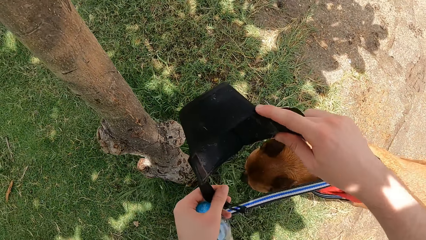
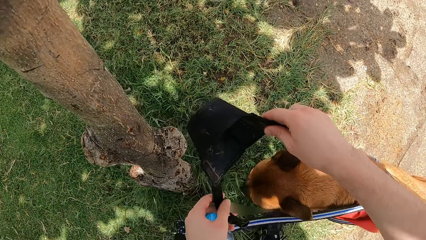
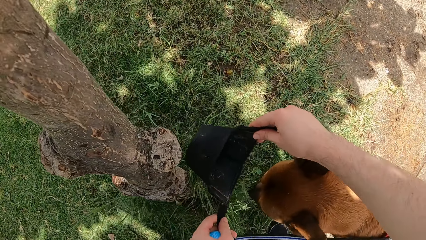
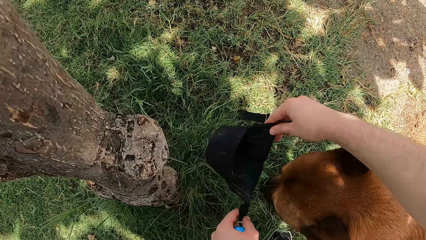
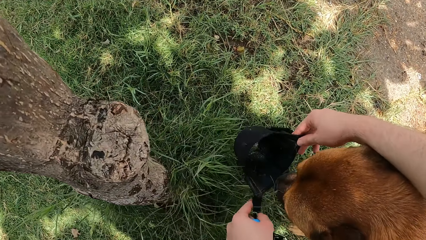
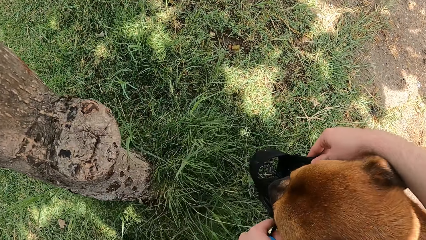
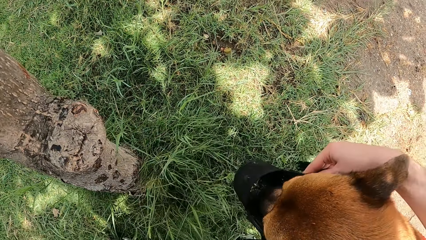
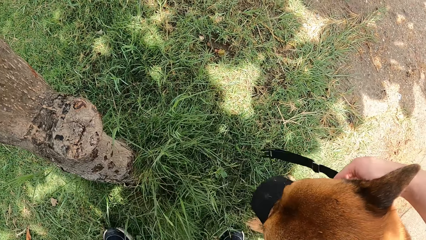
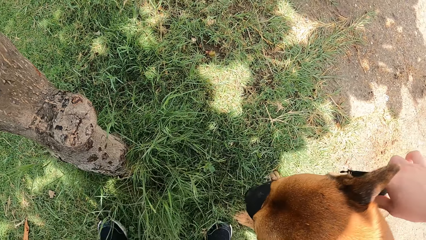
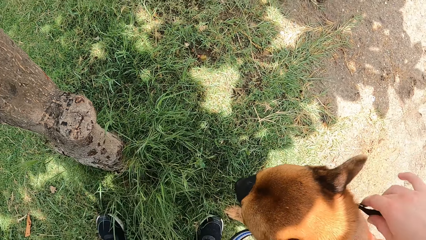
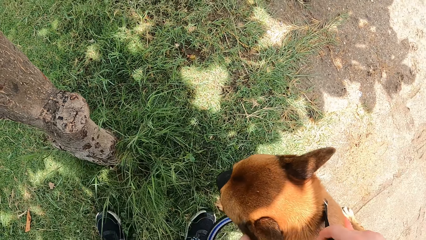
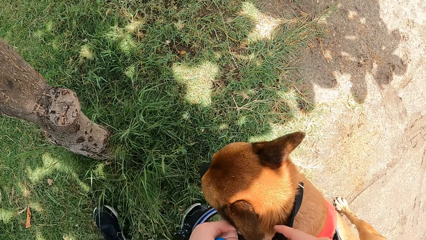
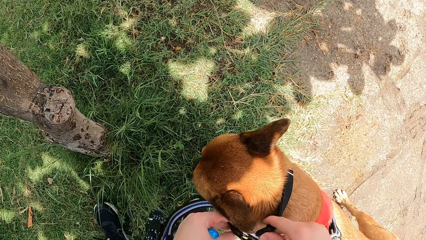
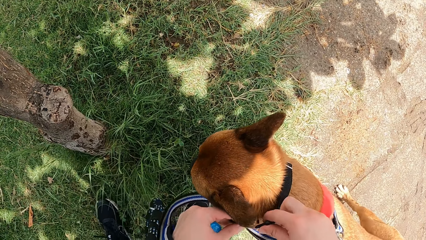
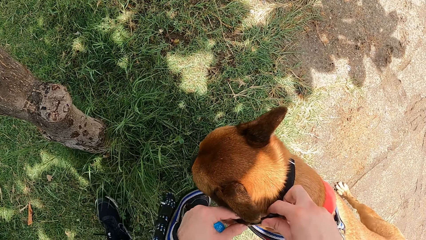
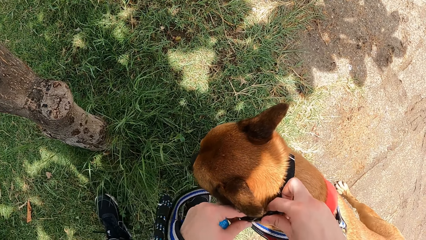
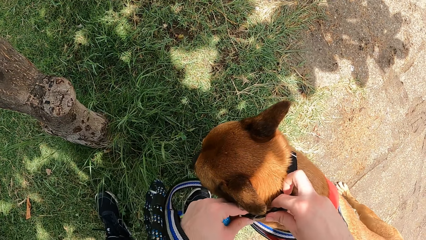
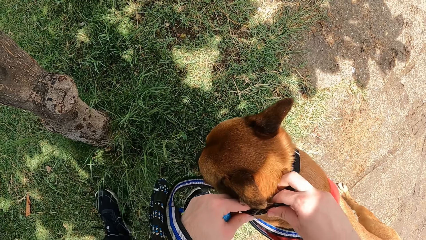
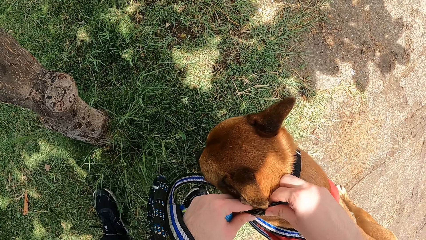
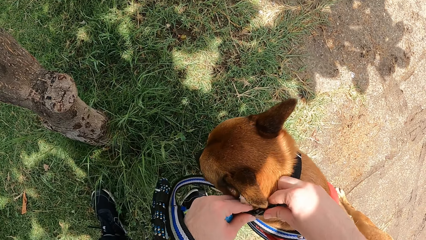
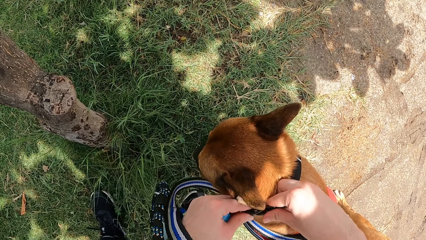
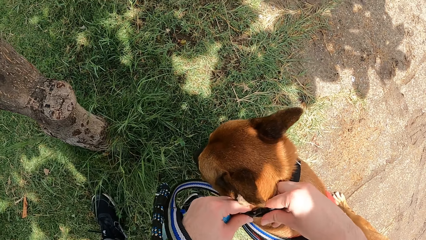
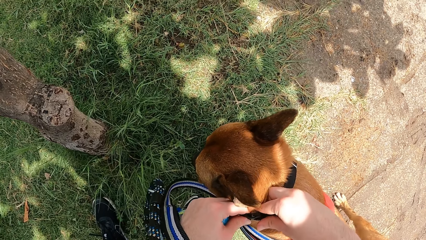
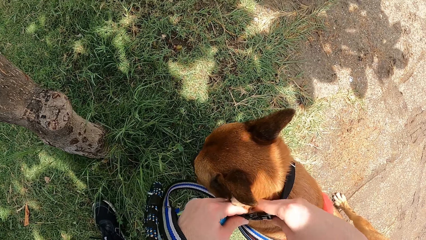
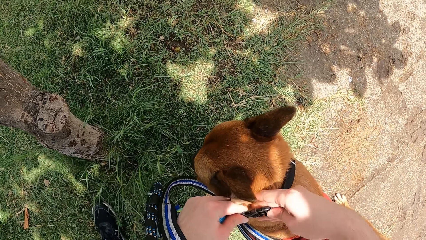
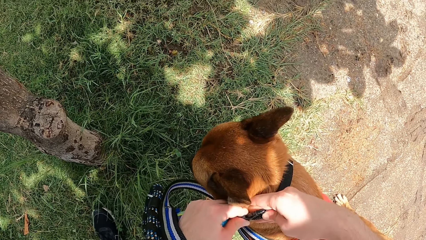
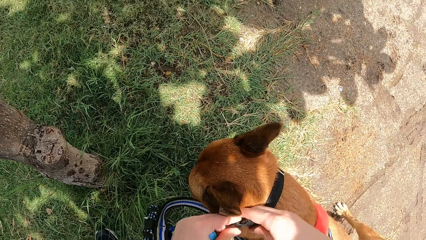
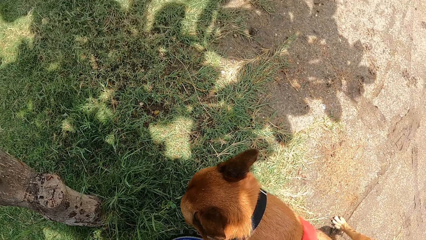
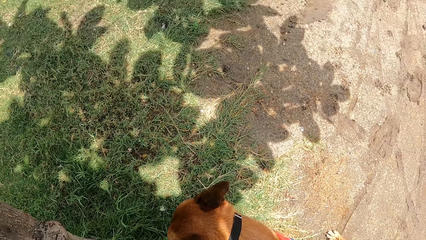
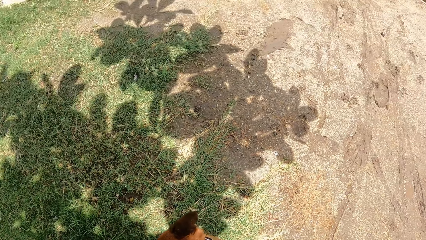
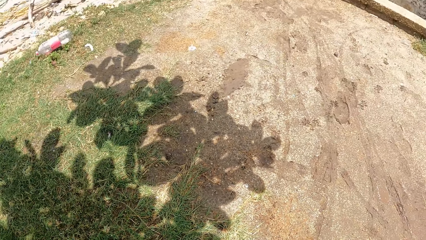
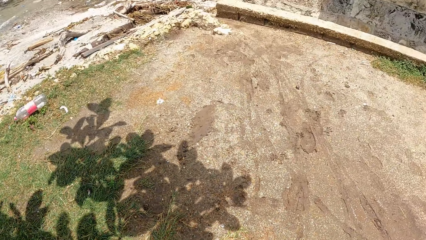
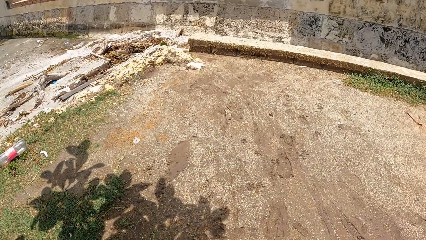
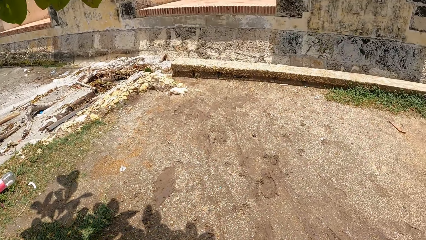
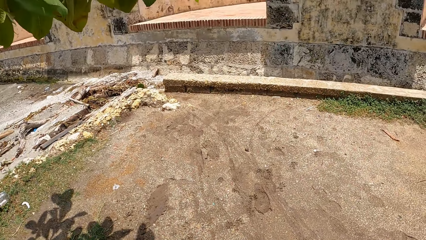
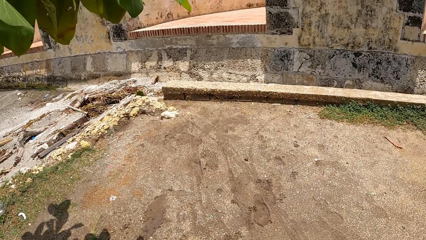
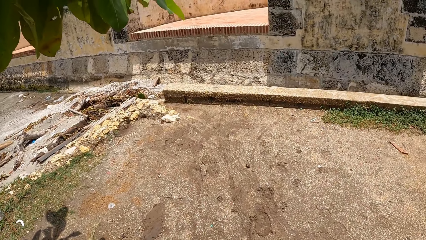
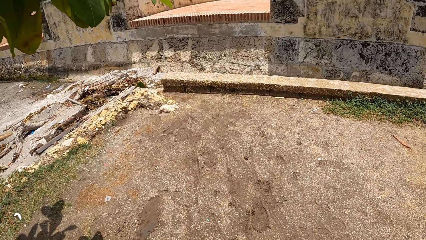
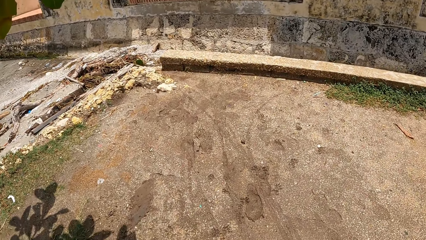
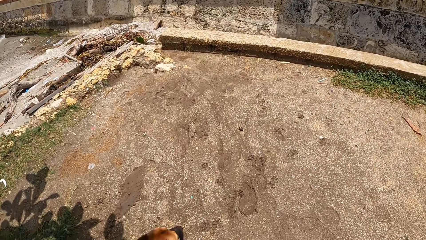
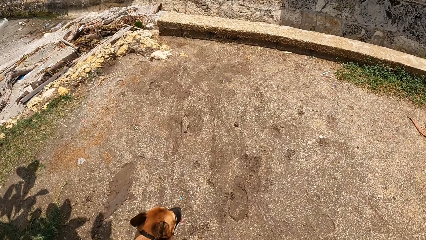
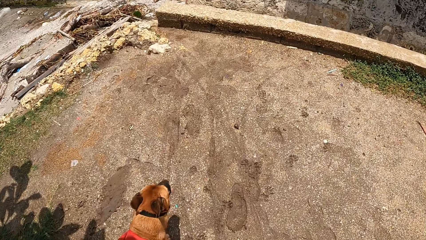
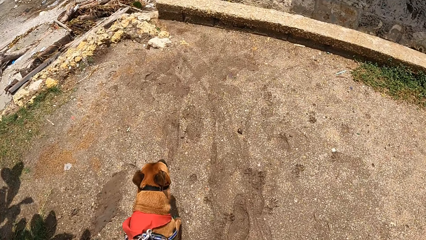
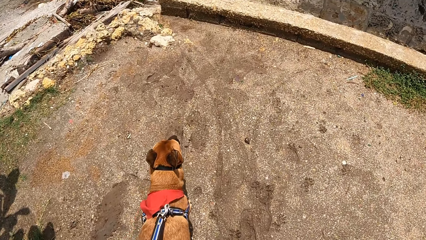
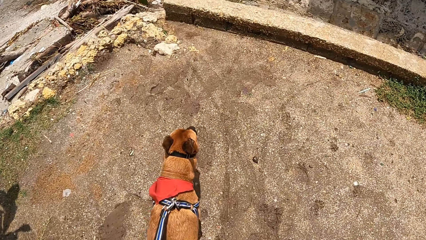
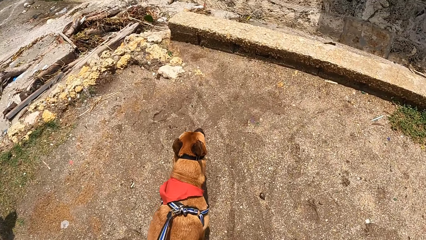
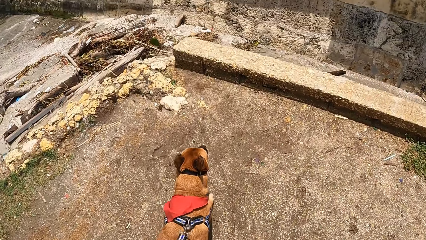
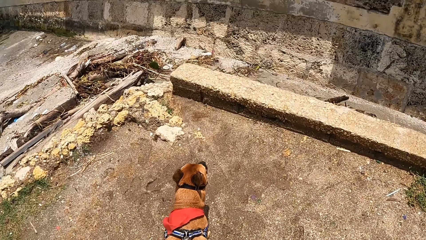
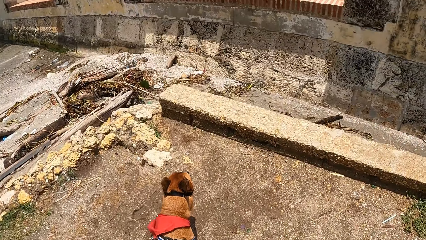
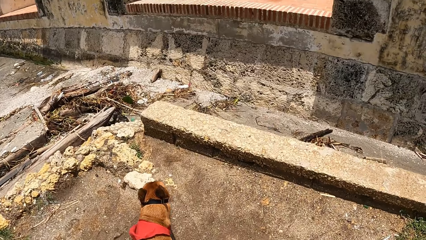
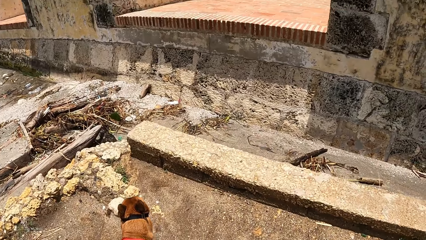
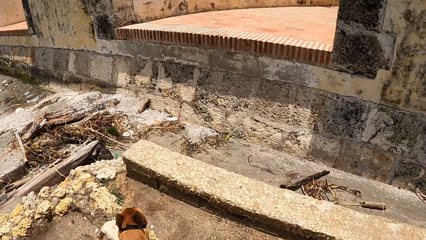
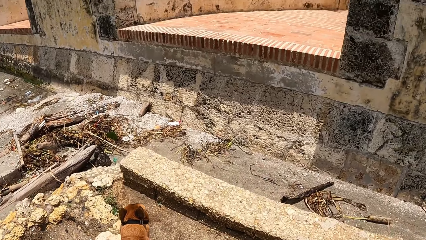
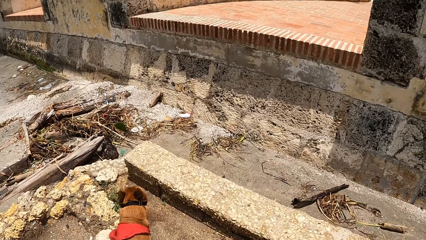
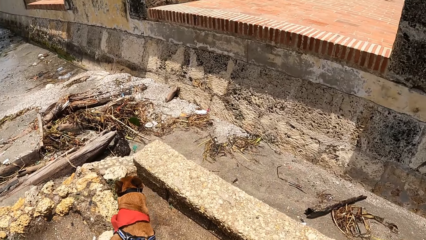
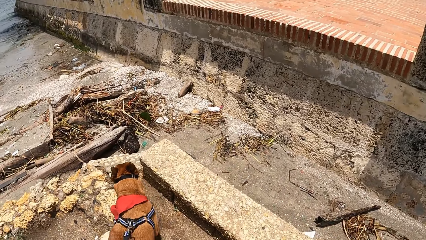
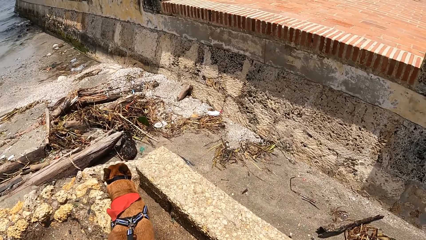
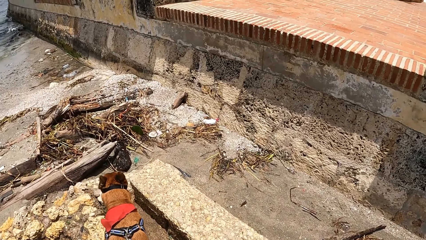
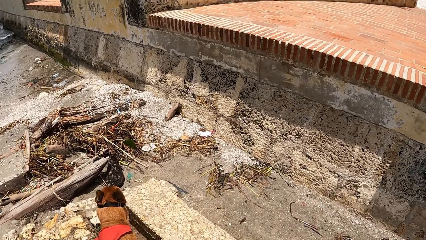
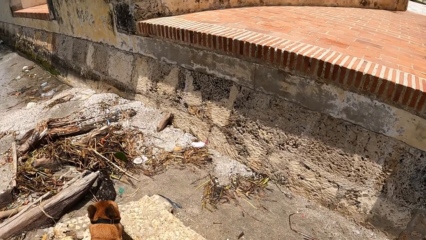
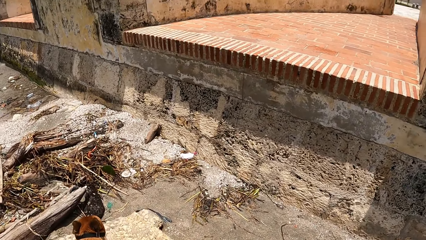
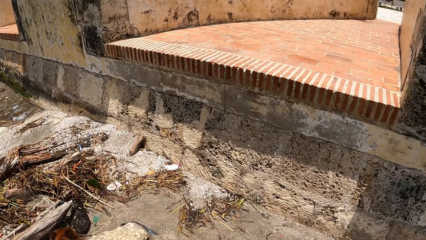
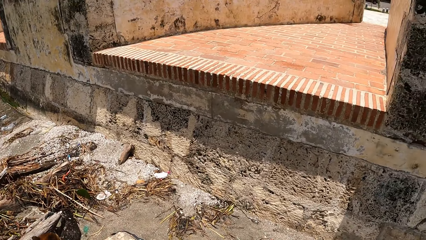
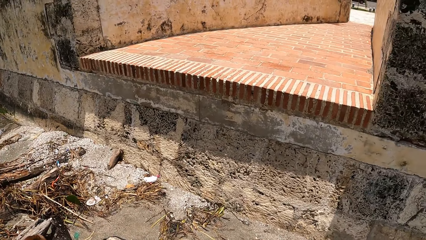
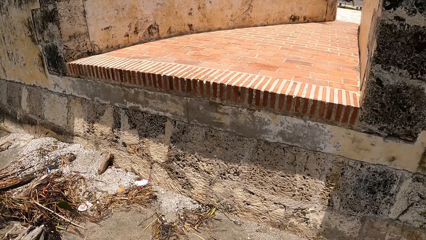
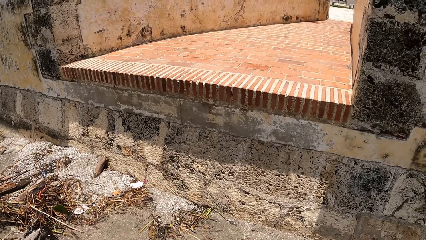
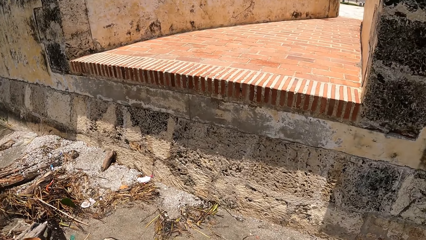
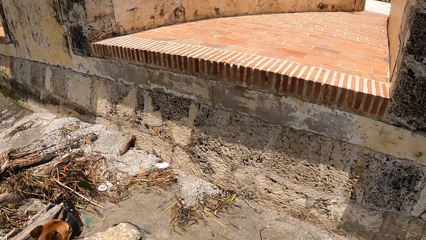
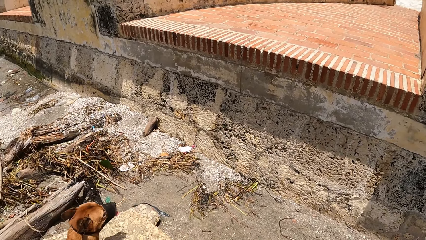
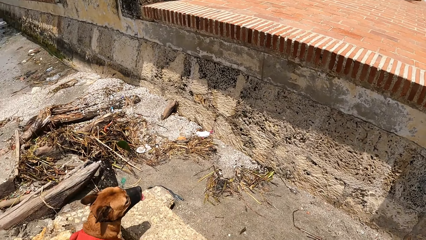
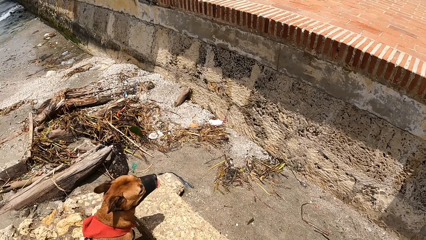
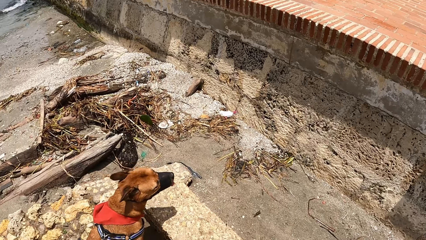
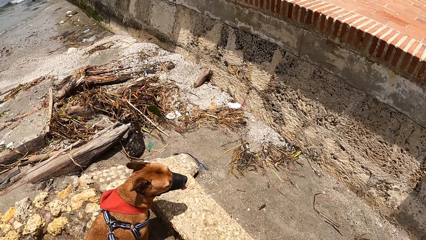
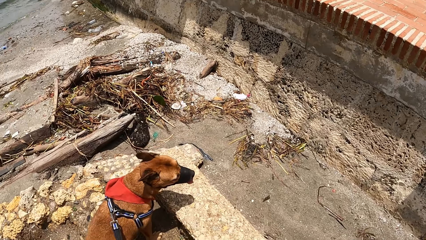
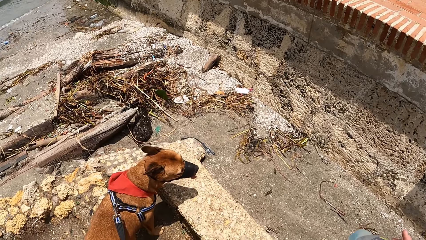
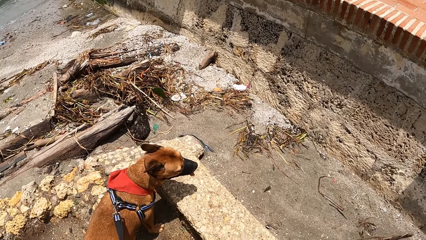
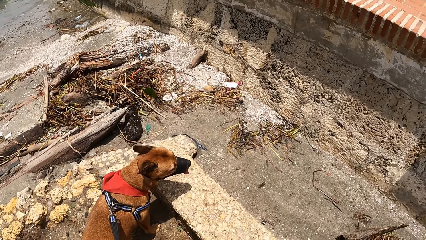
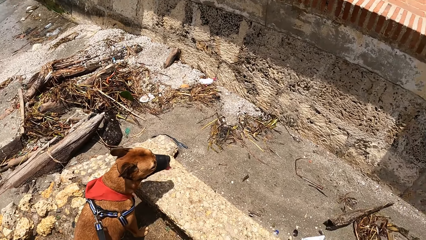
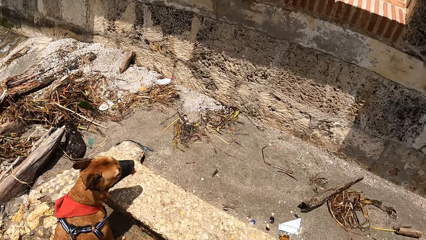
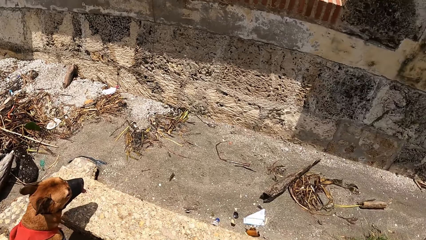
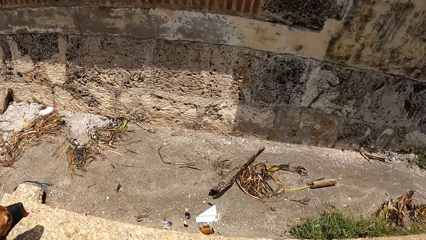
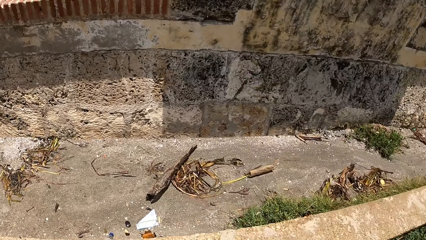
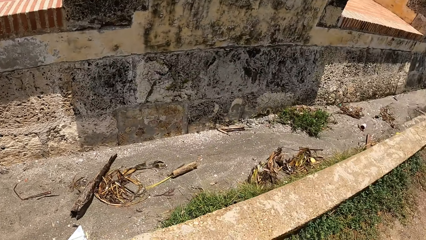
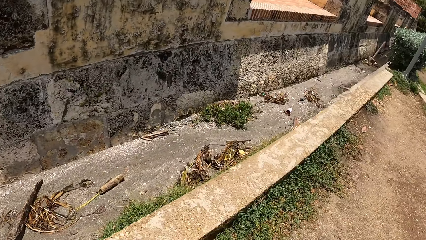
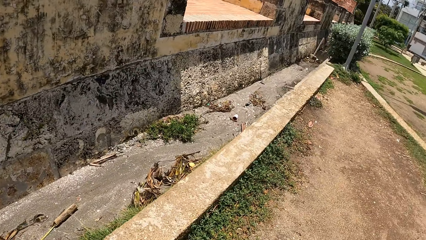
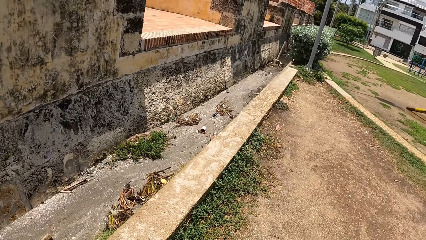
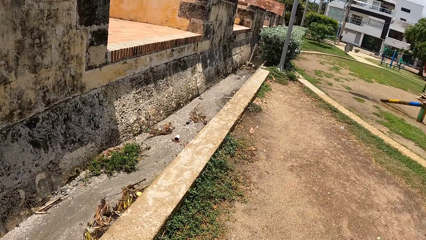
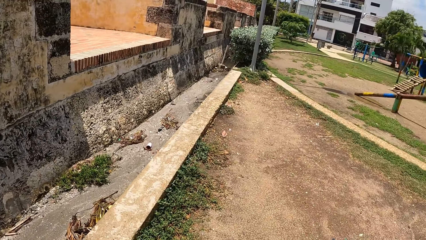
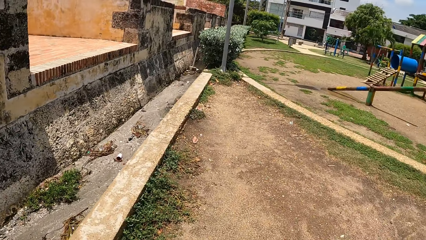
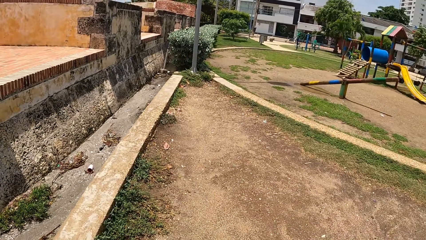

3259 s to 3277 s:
The camera wearer puts the muzzle in the dog's mouth. They tie the face mask on the dog. They close the muzzle. They walk the dog. They look around.
